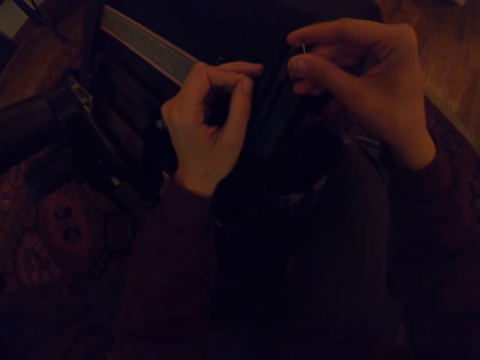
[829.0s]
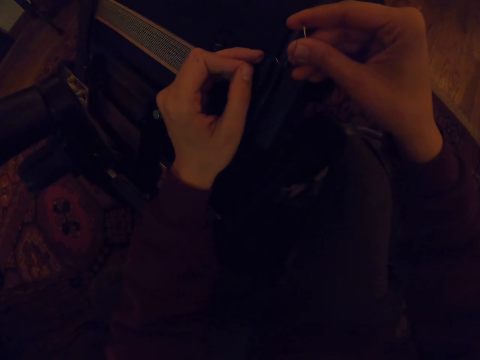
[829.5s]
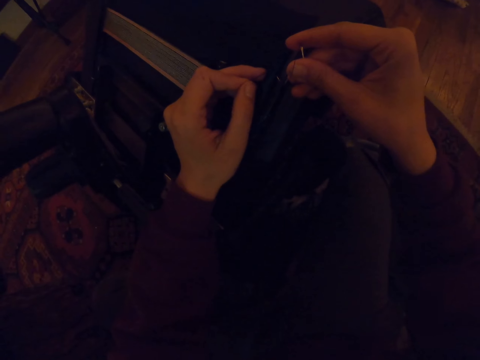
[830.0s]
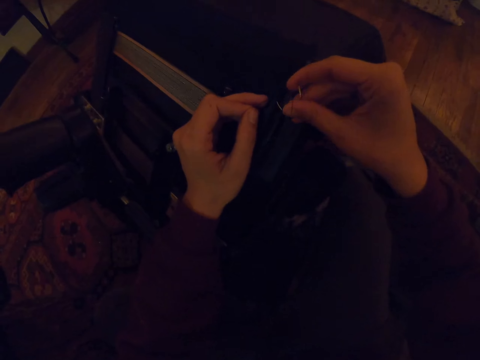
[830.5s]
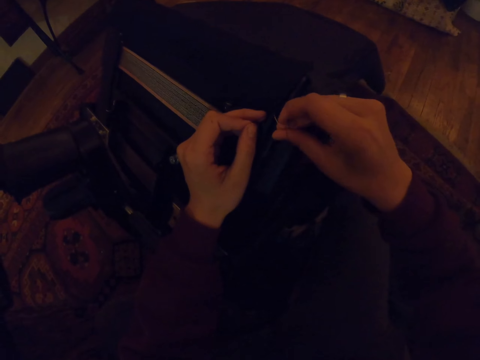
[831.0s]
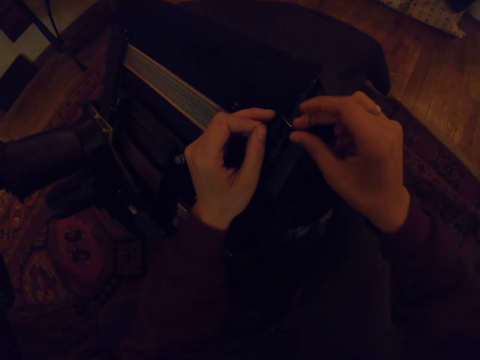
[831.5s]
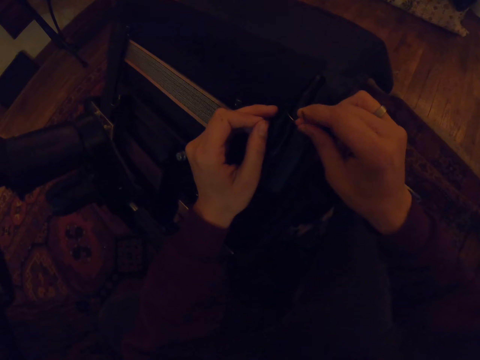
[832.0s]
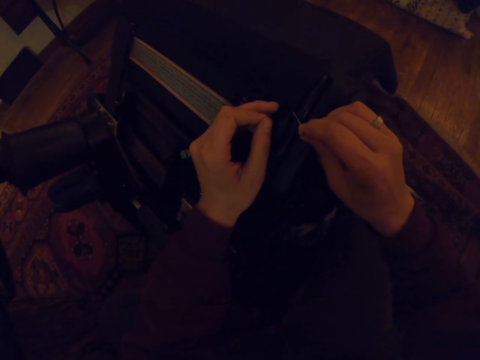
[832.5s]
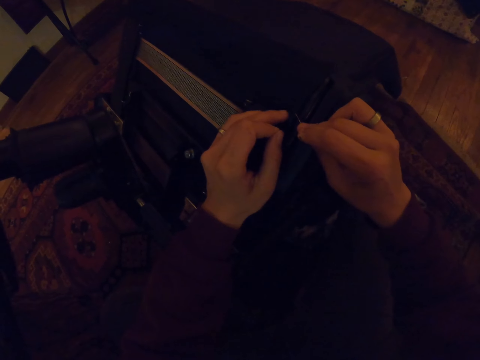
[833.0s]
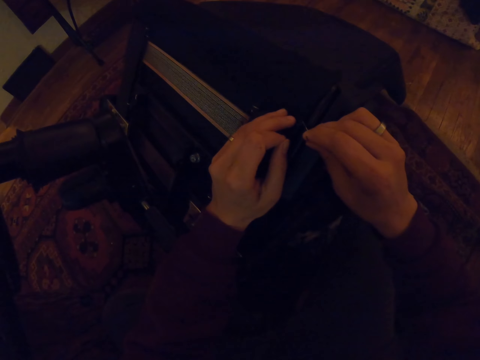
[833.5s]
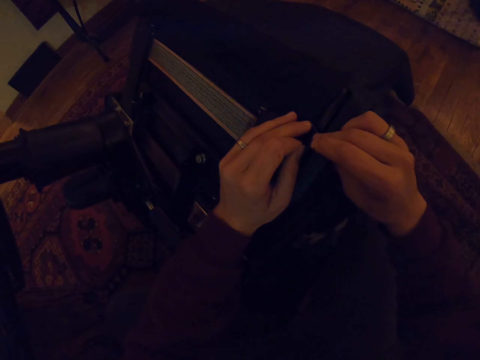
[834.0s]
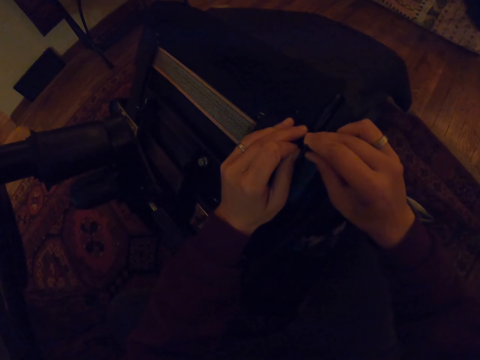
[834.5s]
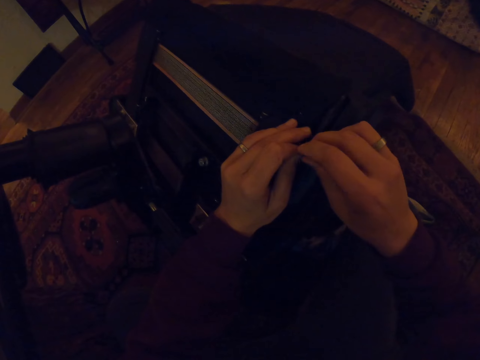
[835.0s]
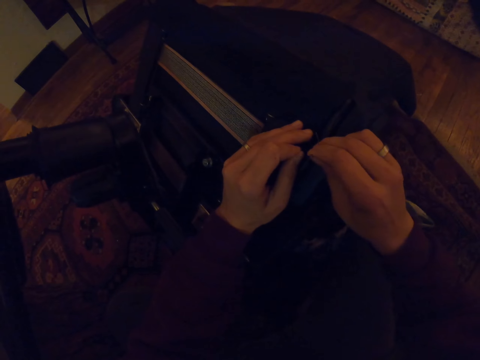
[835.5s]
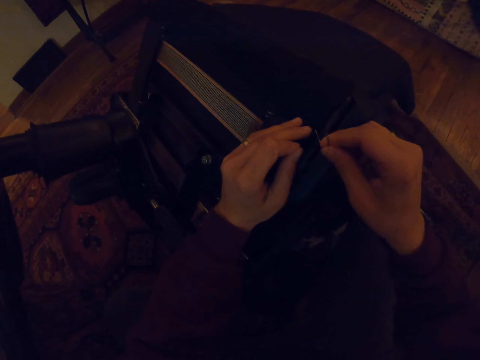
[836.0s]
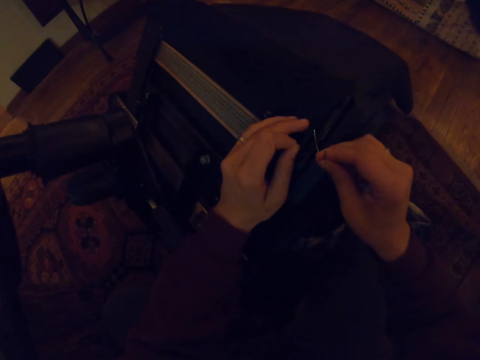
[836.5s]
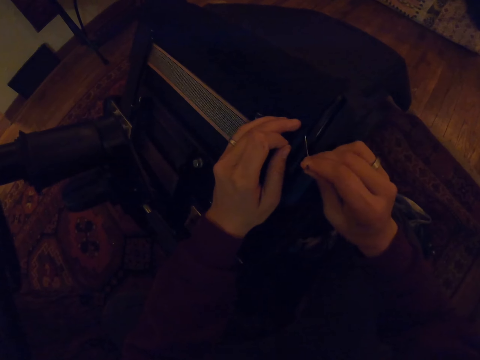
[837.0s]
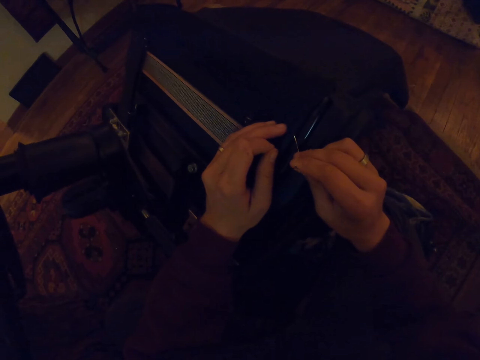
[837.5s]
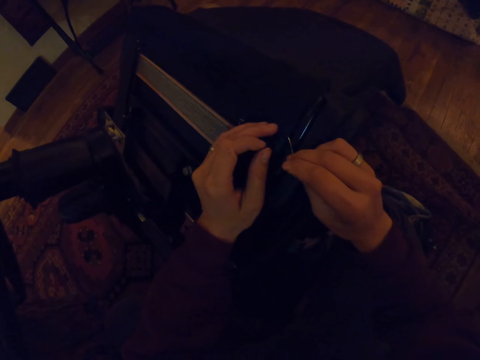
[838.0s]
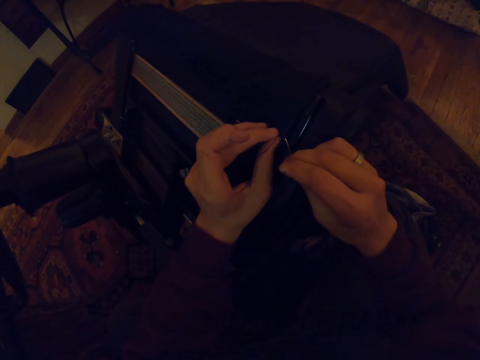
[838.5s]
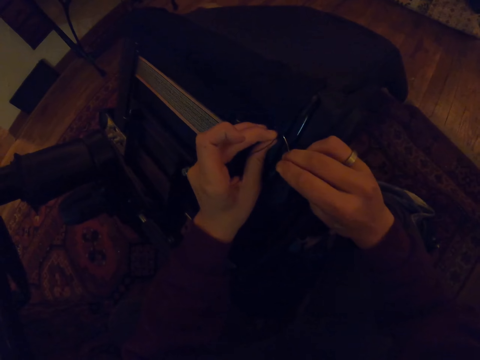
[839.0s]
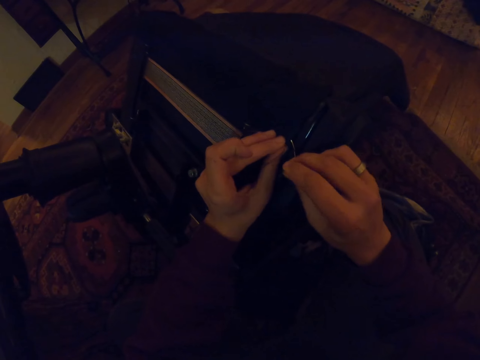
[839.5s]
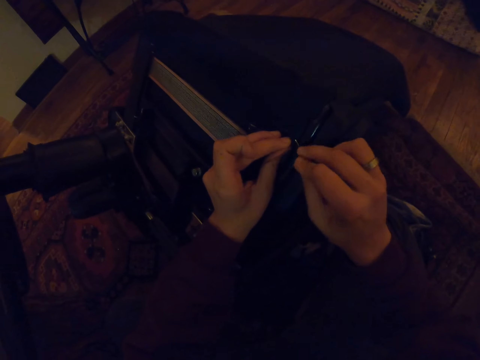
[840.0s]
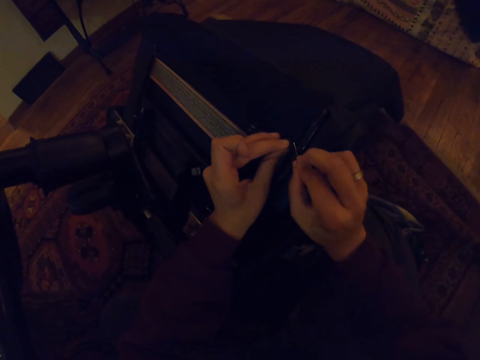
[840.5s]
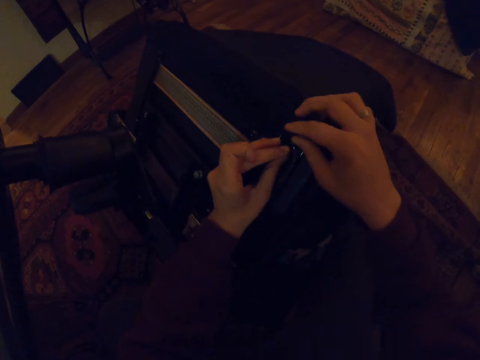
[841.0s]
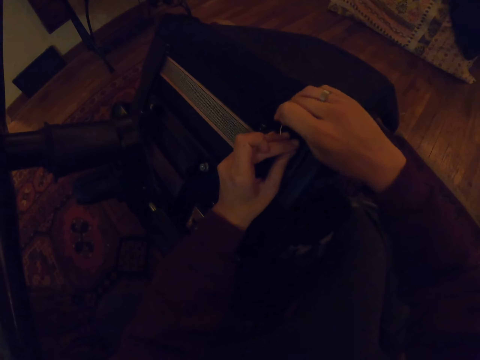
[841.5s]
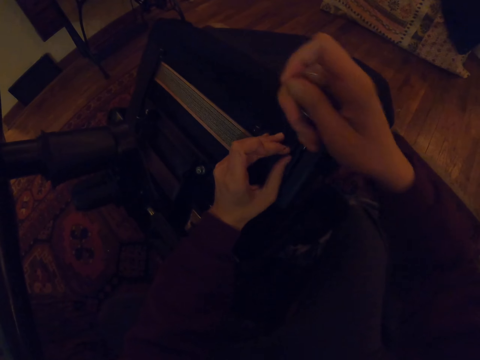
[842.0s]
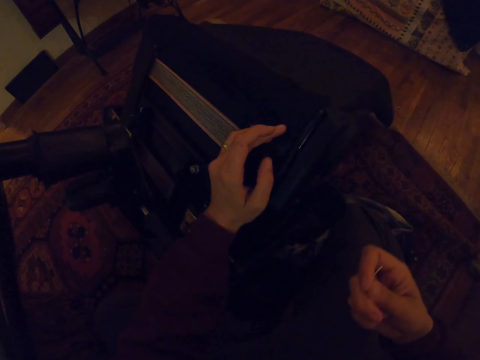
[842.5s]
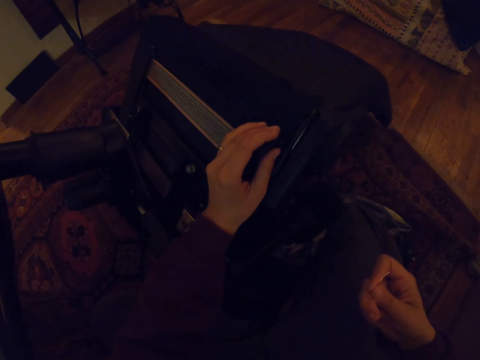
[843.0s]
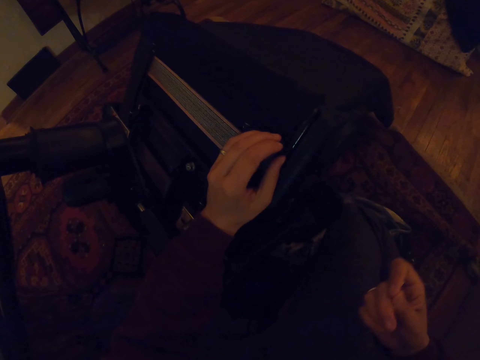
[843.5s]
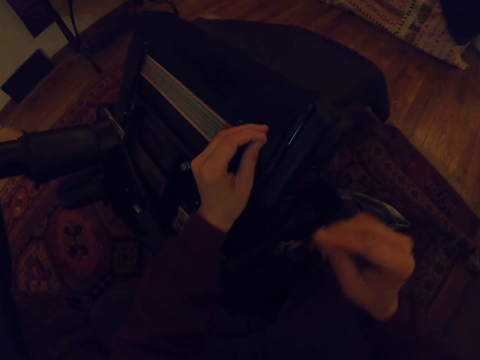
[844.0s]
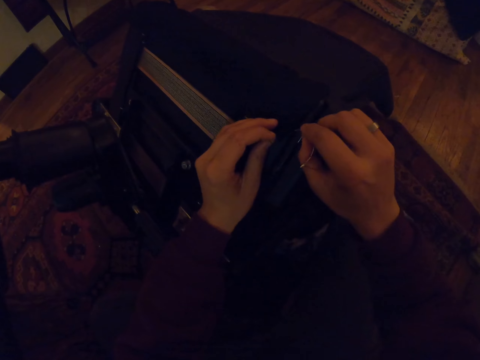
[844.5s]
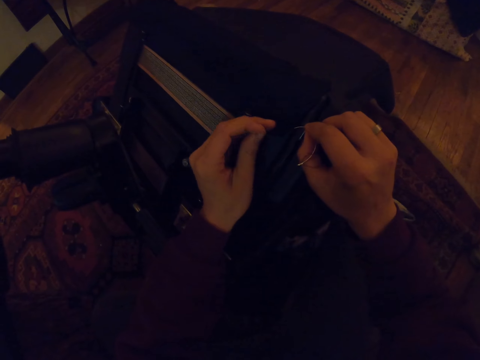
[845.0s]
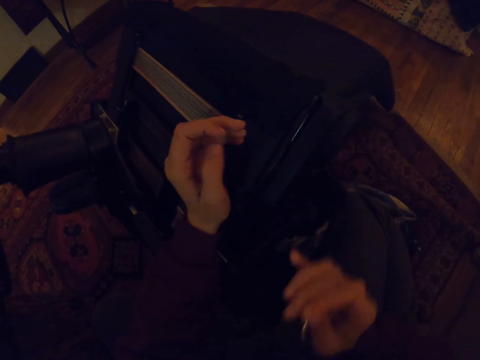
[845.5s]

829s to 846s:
The camera wearer stretches the thread.

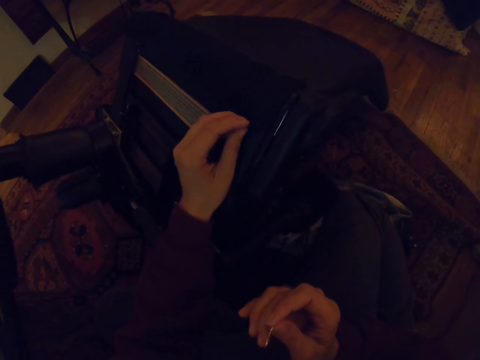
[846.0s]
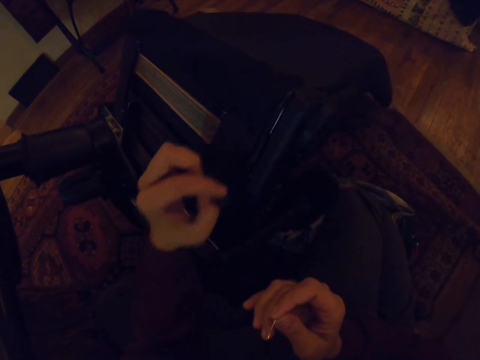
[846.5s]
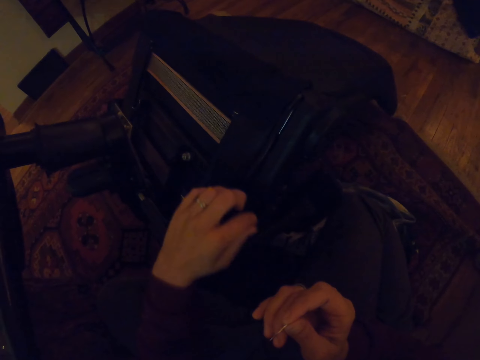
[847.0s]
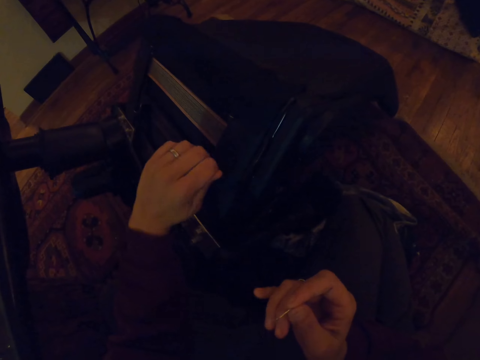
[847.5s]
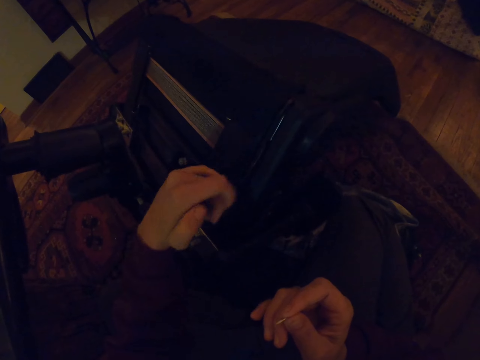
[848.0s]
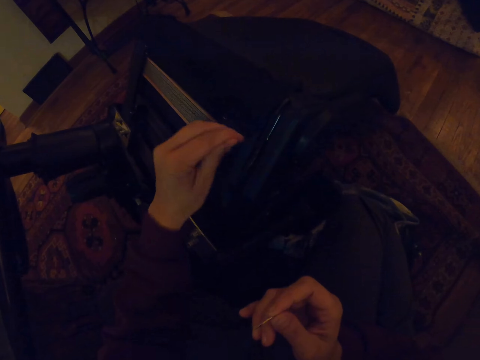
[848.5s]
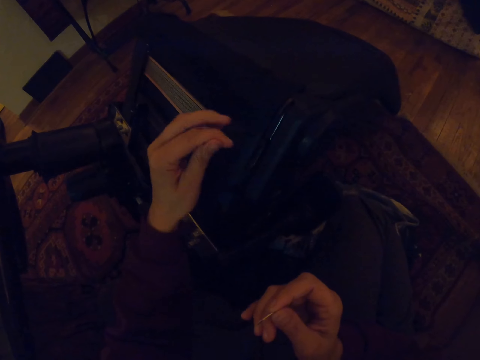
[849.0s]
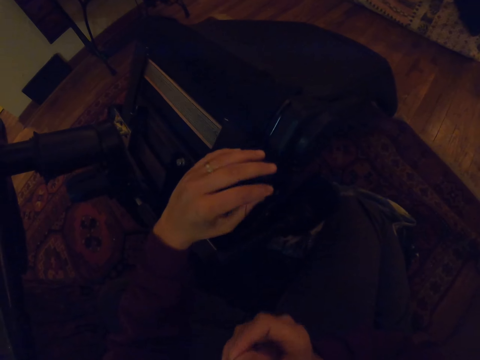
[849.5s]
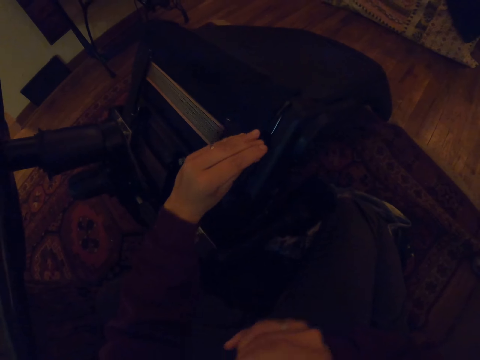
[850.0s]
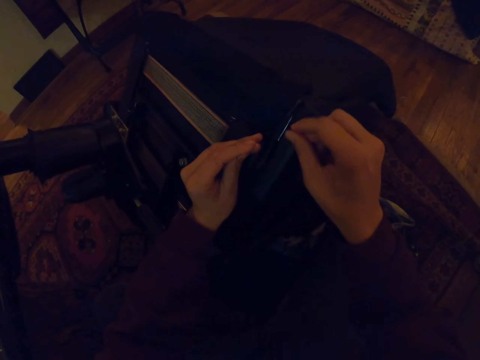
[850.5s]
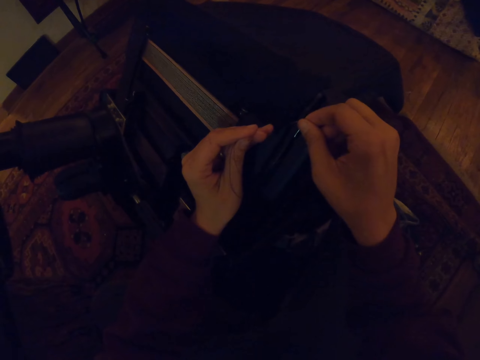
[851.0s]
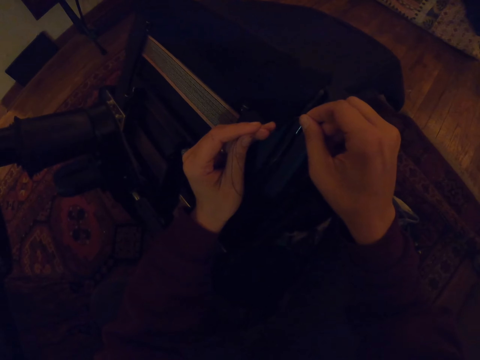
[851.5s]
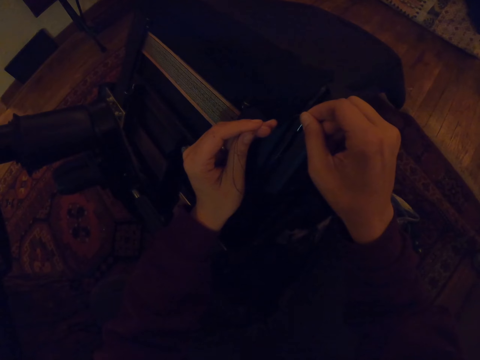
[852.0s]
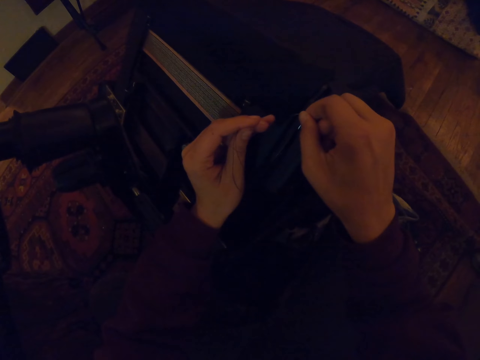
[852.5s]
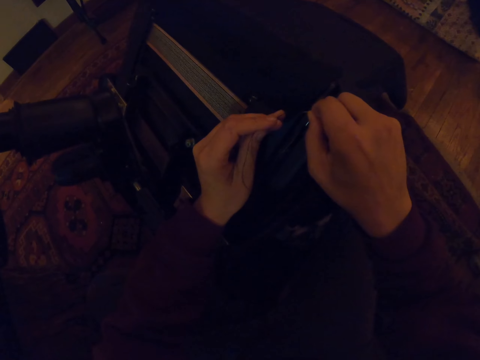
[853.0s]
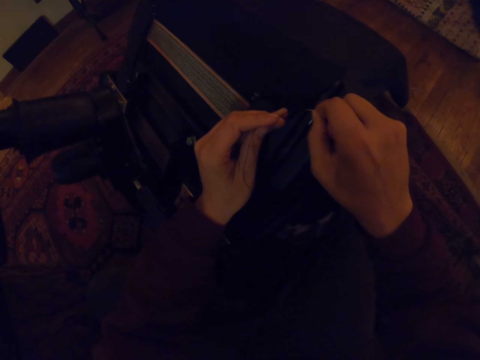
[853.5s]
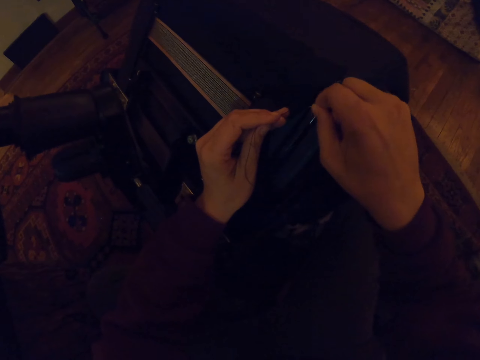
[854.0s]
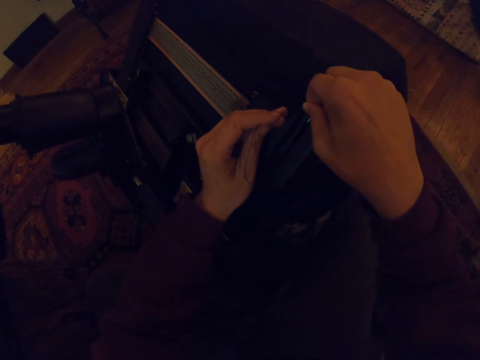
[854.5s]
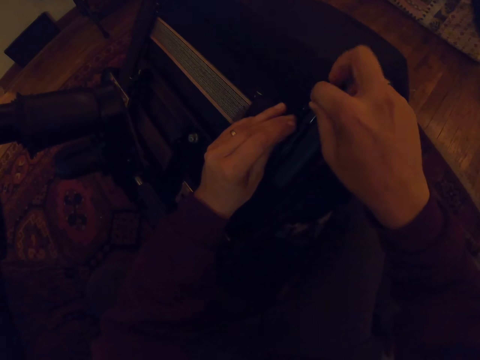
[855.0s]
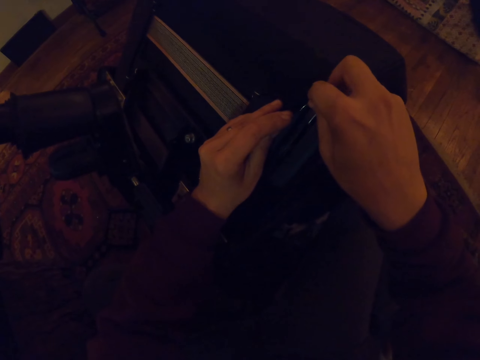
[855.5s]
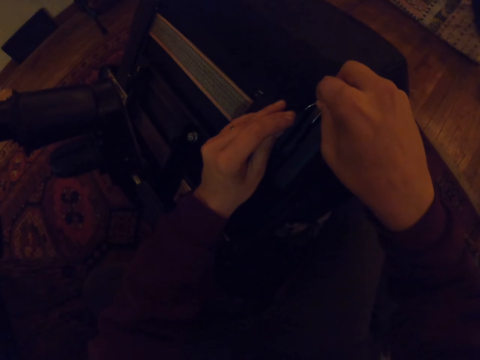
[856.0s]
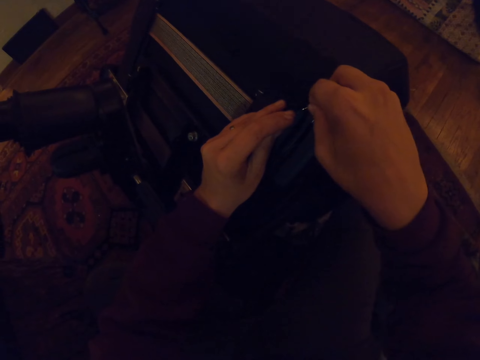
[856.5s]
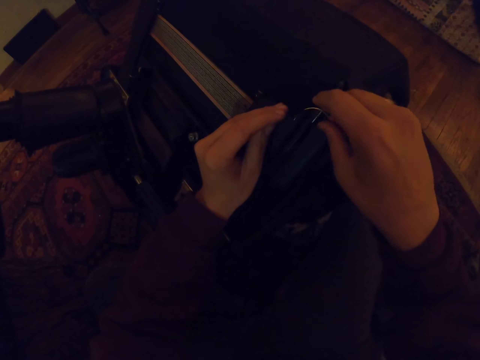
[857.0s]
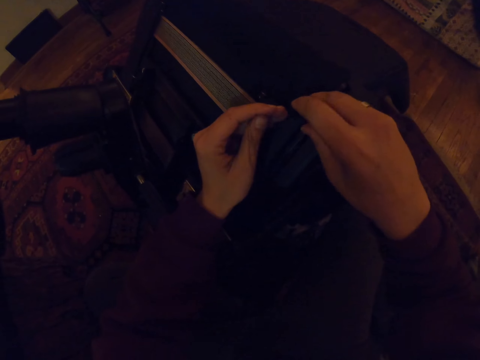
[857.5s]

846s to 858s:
The camera wearer stretches the thread. They sew with a curved hand needle.
